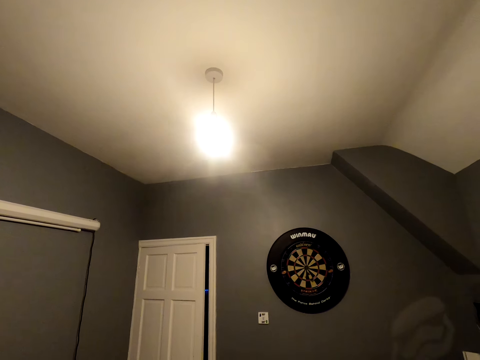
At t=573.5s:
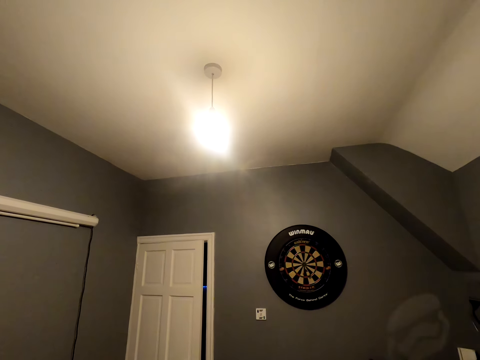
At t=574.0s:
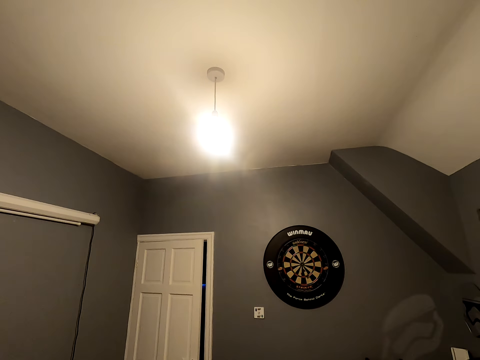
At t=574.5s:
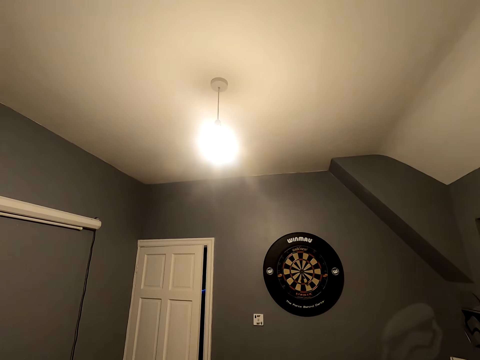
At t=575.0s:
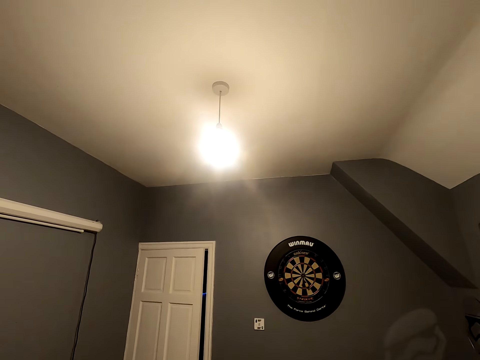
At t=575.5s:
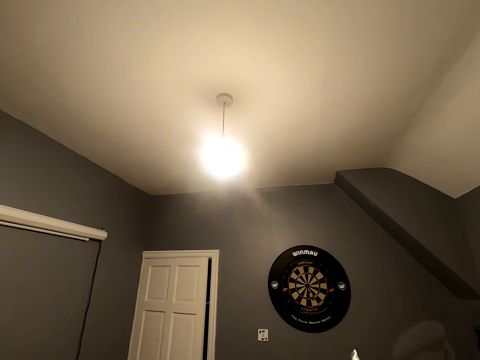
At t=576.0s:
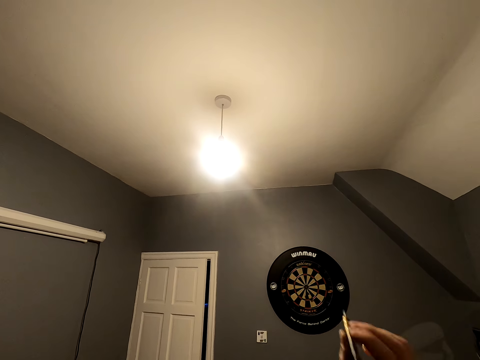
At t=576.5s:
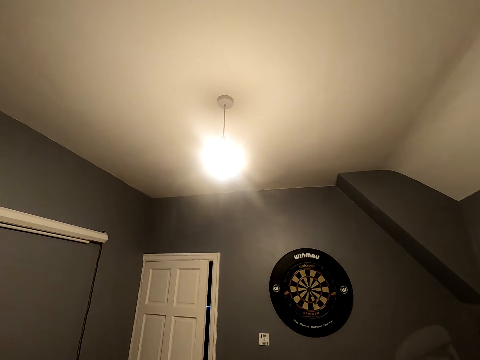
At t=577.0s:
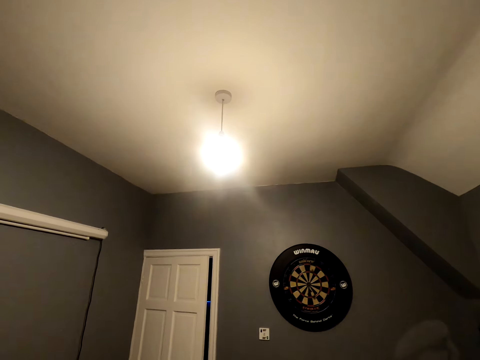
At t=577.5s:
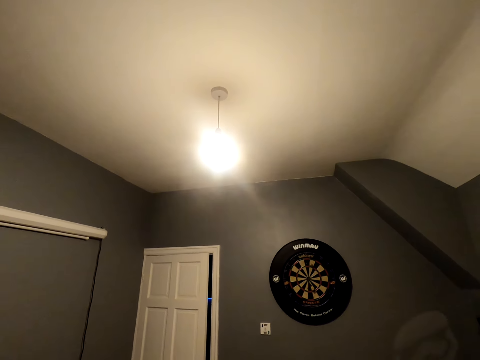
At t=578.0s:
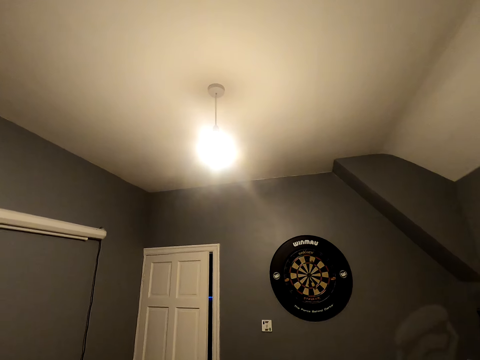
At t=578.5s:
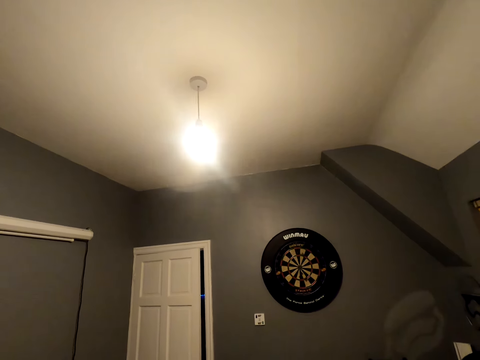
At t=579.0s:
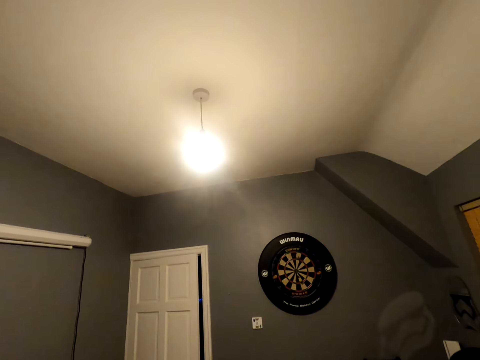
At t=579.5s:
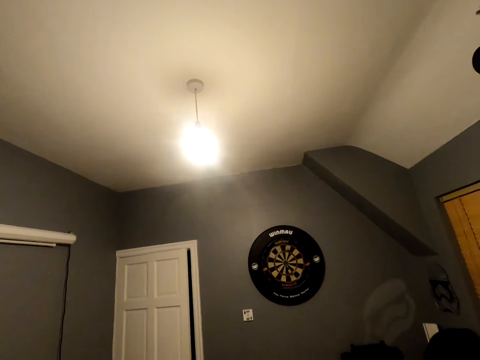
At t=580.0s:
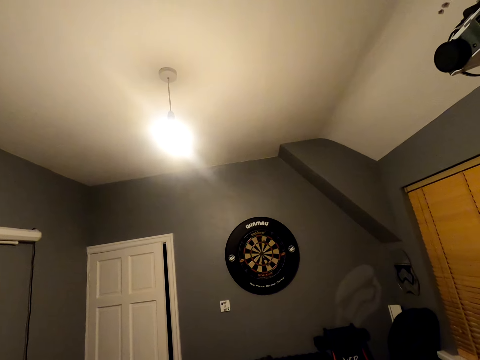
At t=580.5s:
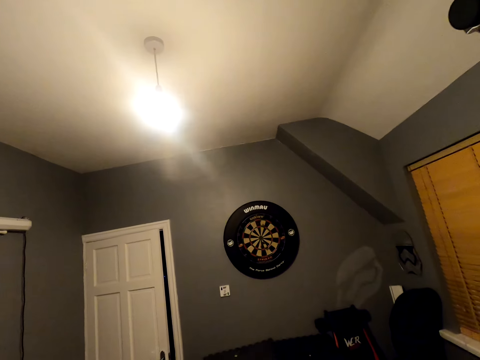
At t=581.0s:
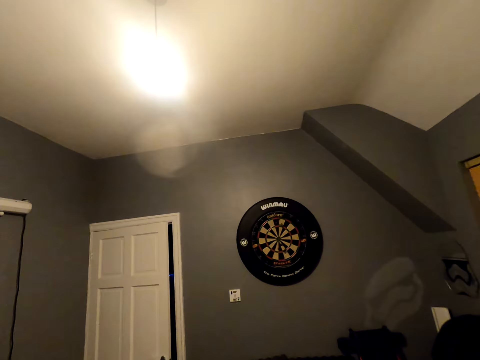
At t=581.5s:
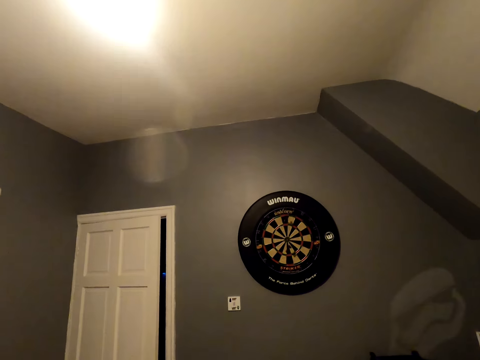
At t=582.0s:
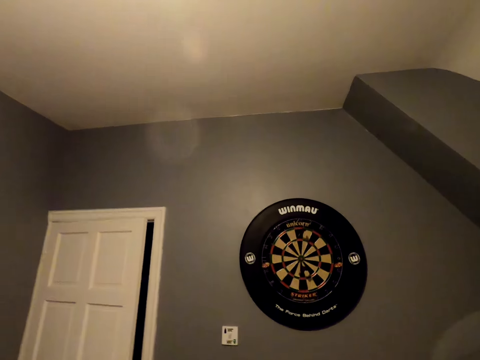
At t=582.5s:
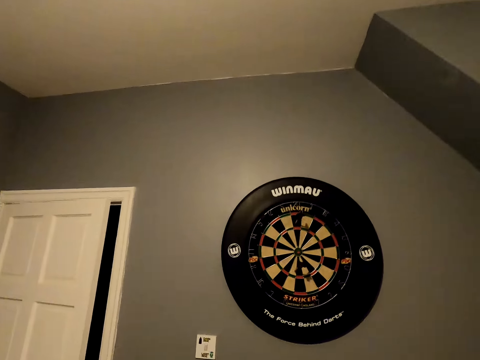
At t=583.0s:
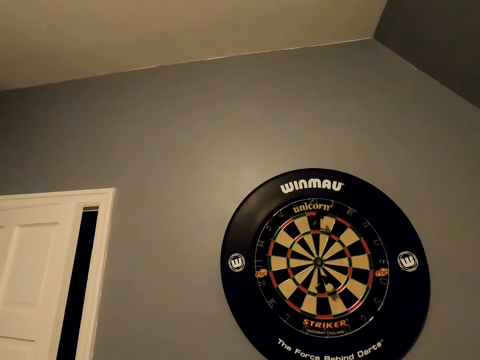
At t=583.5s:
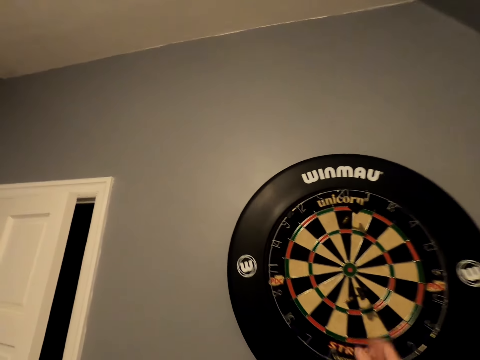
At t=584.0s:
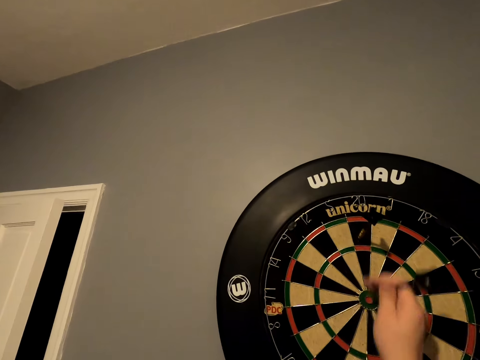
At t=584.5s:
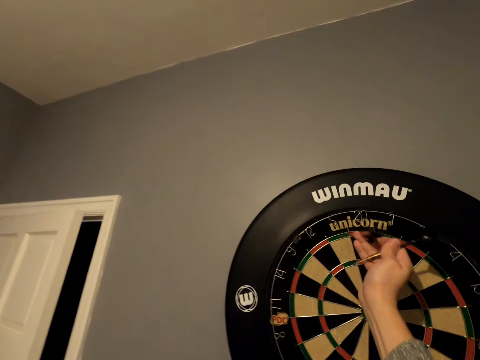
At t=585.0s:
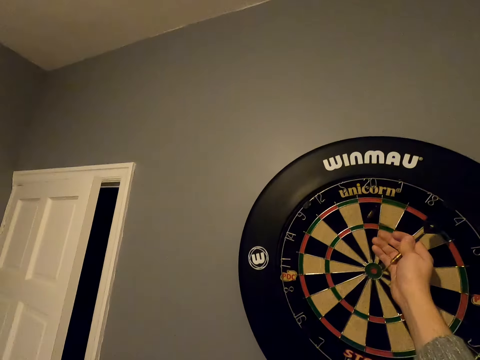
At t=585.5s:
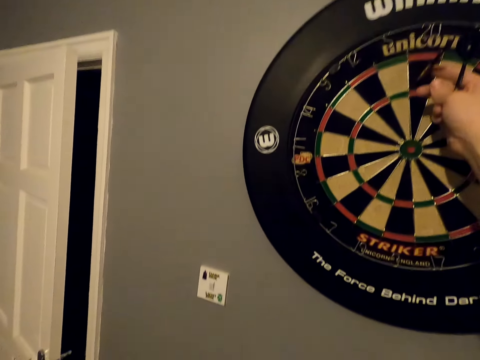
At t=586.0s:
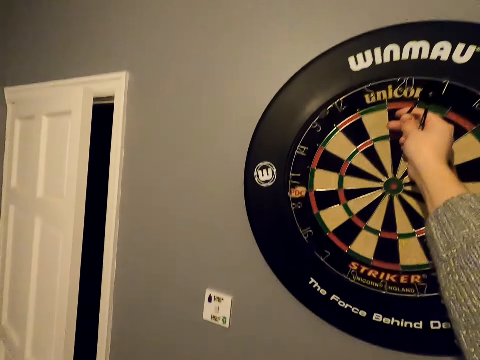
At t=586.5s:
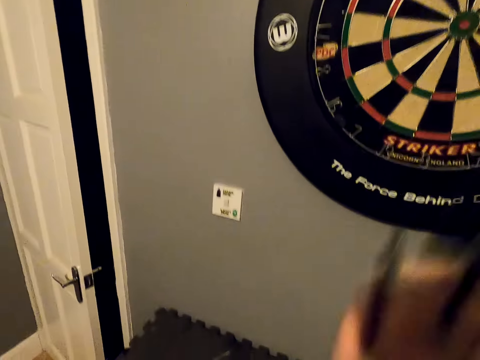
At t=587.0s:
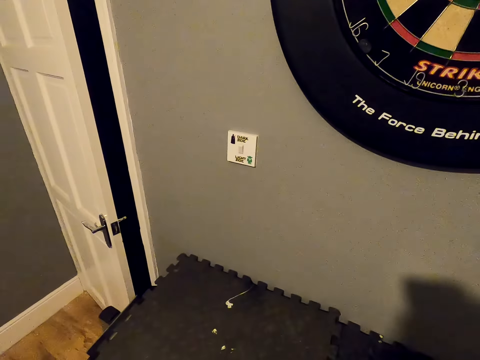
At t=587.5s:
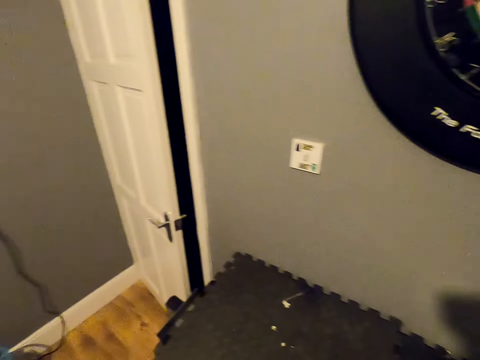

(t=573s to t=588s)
The camera wearer throws the dart. They position the dart and throw the dart. They look at the dart board. They move close to the dart board and pick the soft tip darts from the dart board.

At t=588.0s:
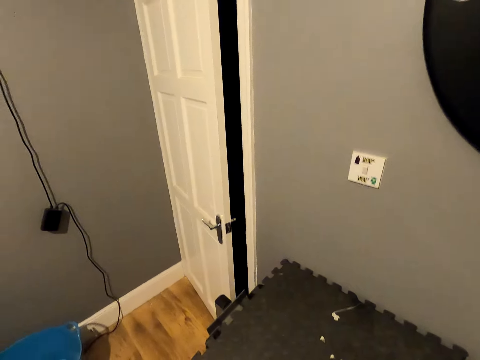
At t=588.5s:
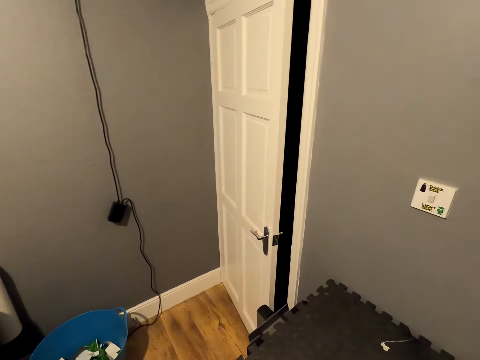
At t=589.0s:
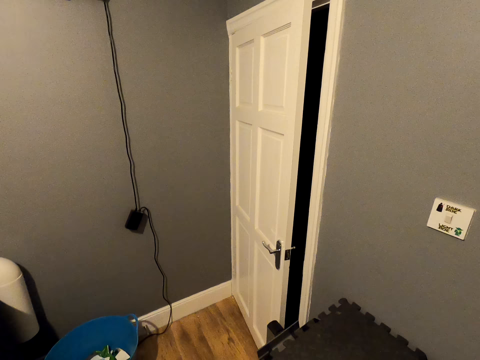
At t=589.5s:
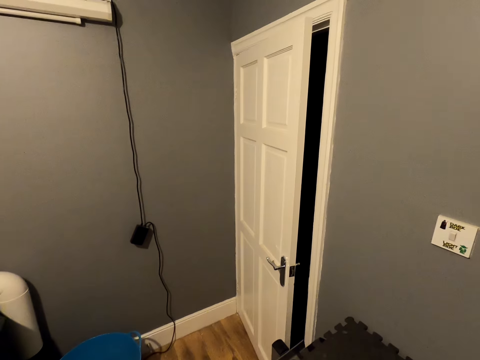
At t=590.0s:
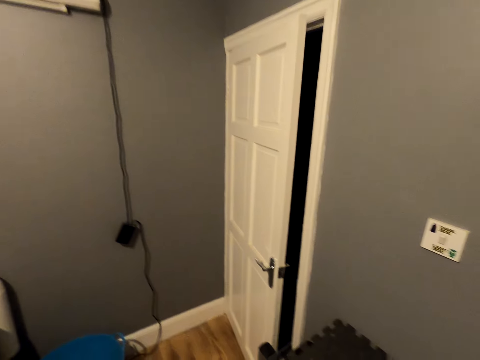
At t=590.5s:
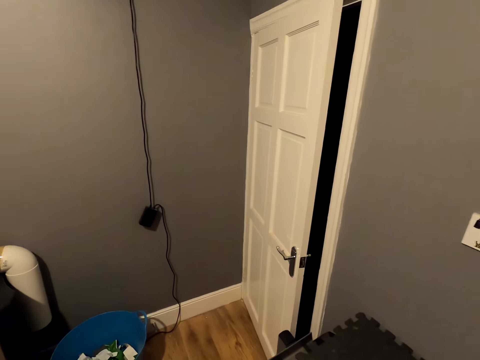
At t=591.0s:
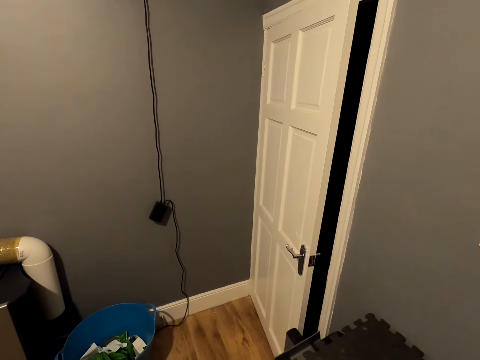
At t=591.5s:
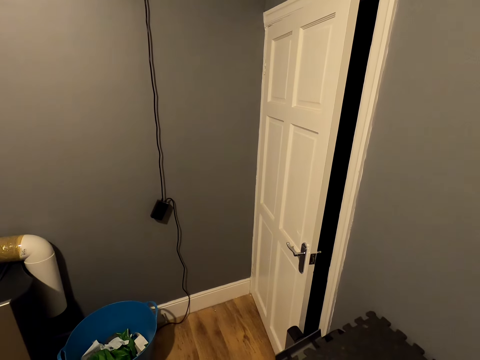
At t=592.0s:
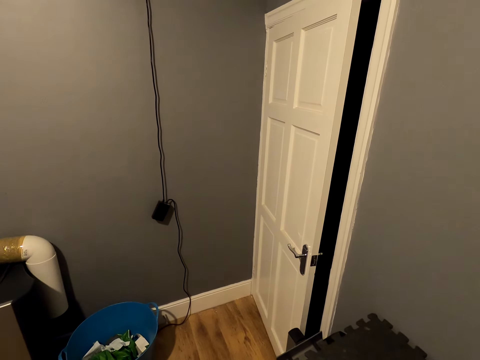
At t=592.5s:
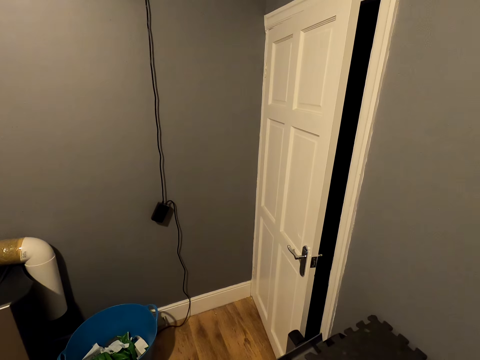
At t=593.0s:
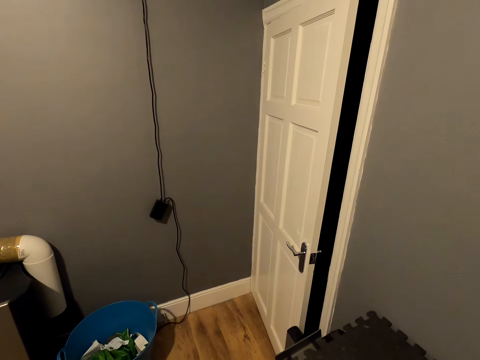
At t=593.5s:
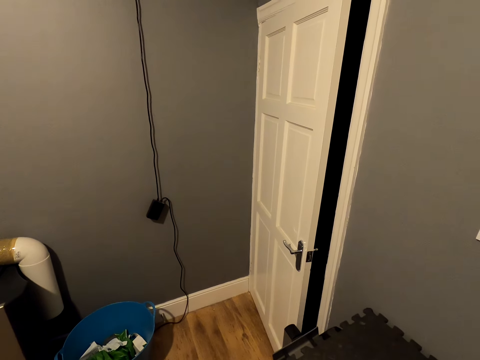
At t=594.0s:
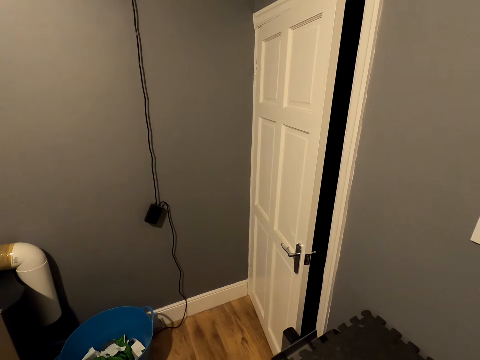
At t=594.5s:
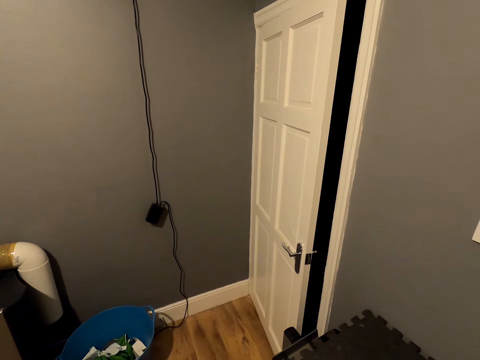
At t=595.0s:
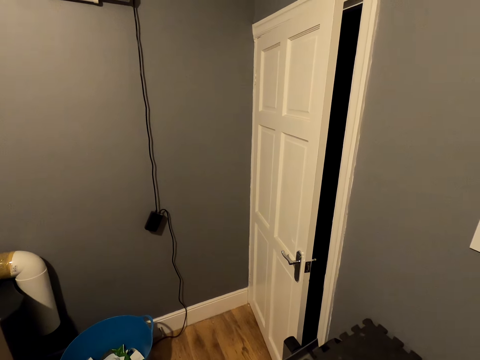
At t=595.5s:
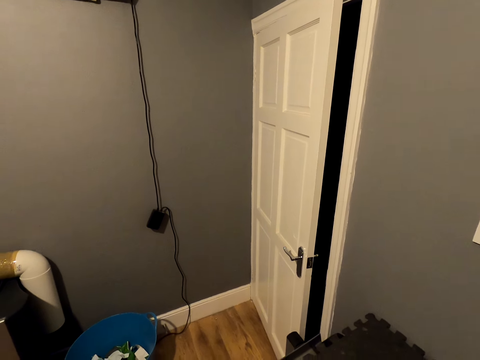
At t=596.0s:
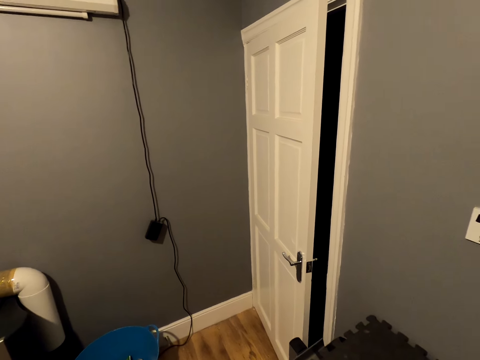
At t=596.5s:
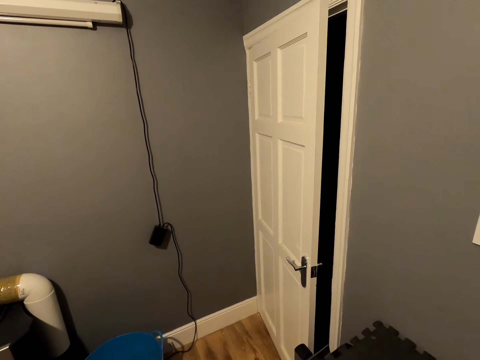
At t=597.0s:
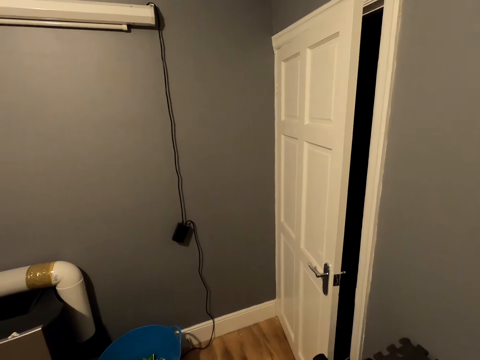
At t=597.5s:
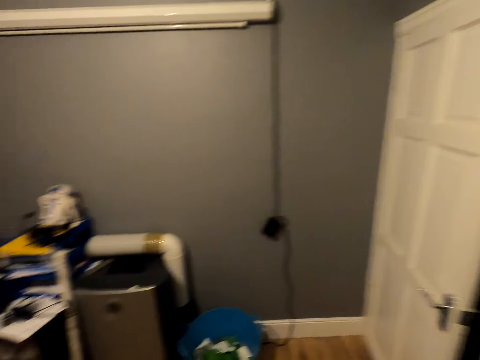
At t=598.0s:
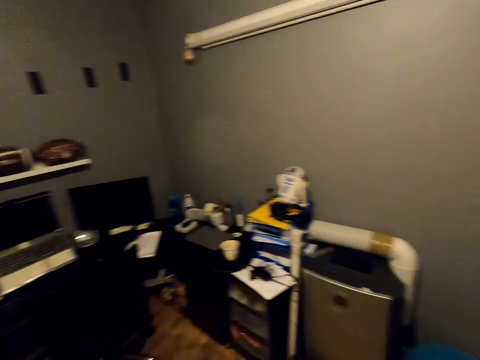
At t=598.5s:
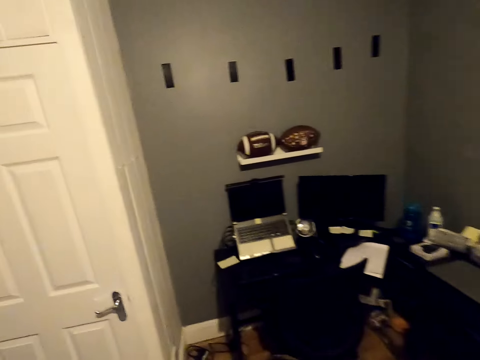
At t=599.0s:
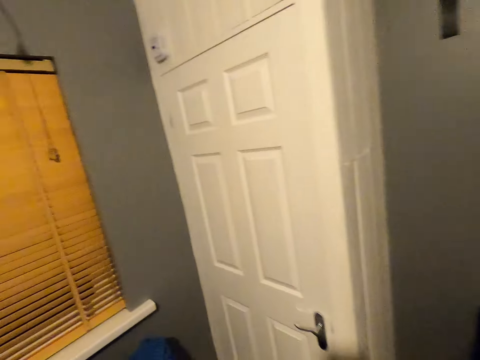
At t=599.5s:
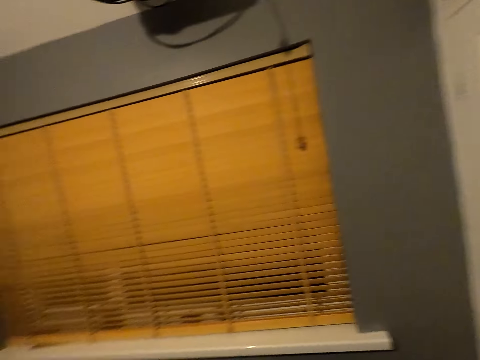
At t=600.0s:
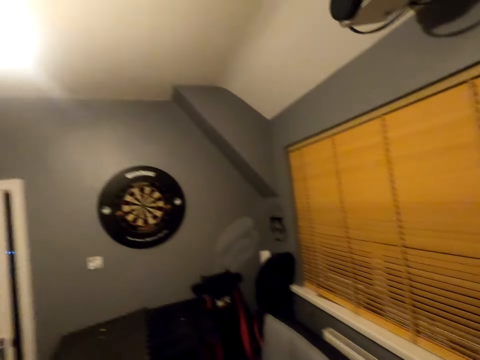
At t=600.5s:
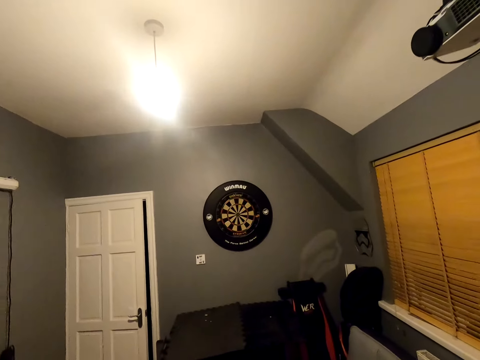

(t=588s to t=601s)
The camera wearer picks up the dart on the floor. They look around the room. They turn around and walk in the room.
